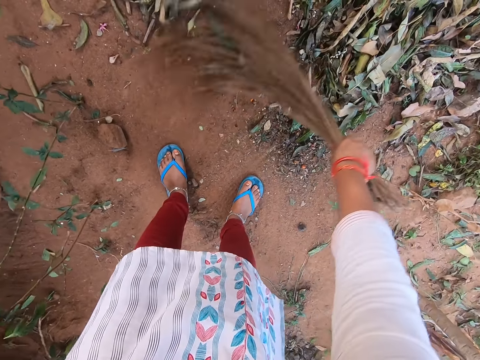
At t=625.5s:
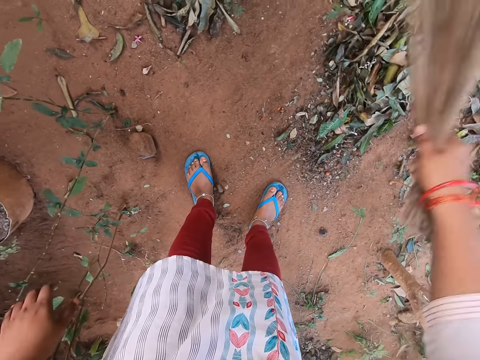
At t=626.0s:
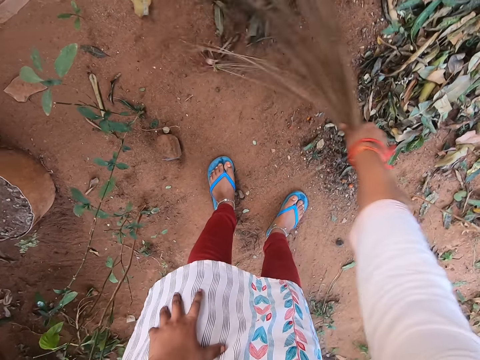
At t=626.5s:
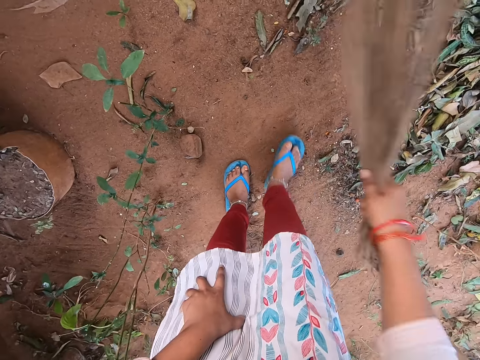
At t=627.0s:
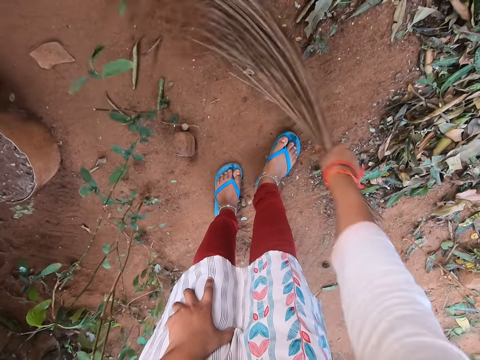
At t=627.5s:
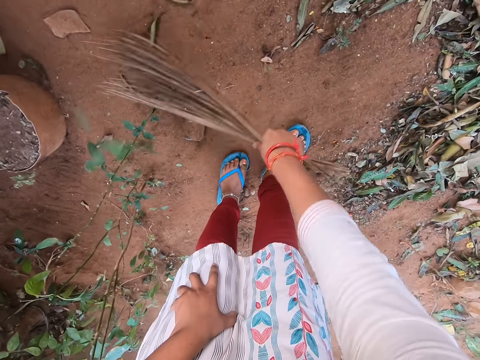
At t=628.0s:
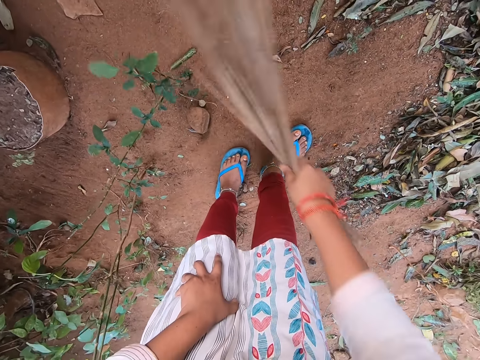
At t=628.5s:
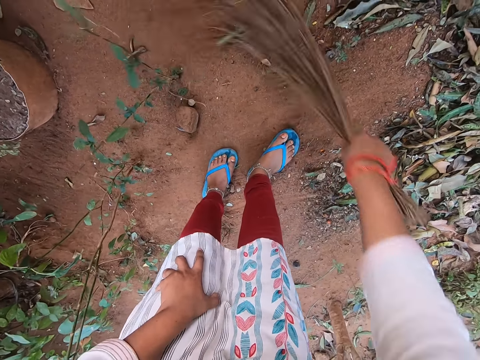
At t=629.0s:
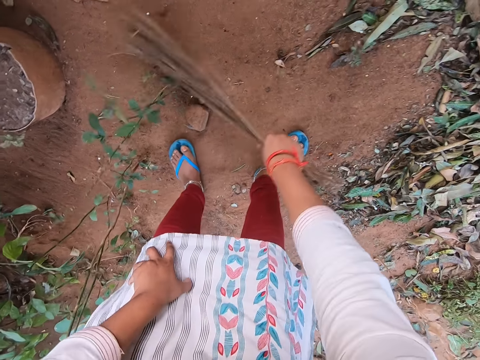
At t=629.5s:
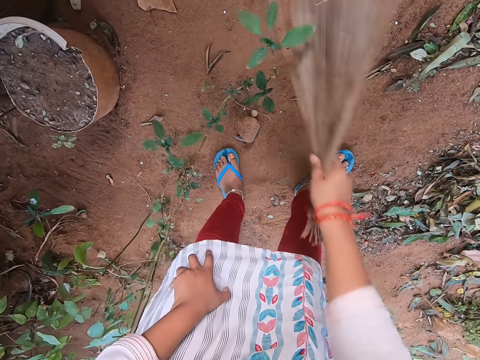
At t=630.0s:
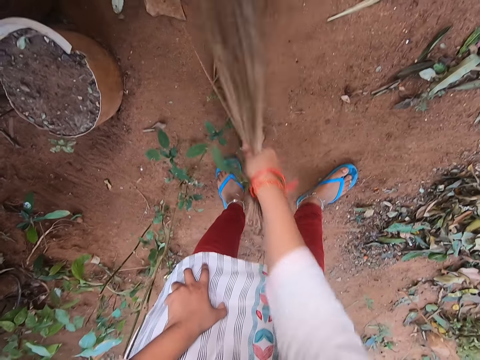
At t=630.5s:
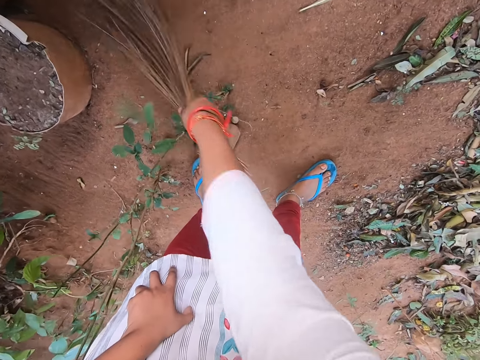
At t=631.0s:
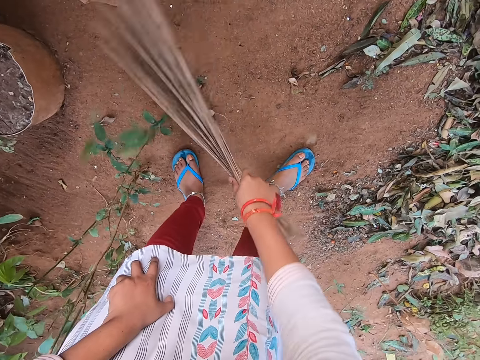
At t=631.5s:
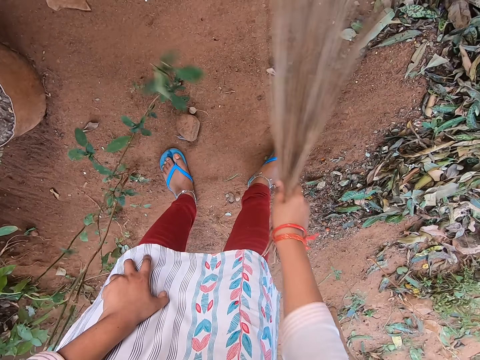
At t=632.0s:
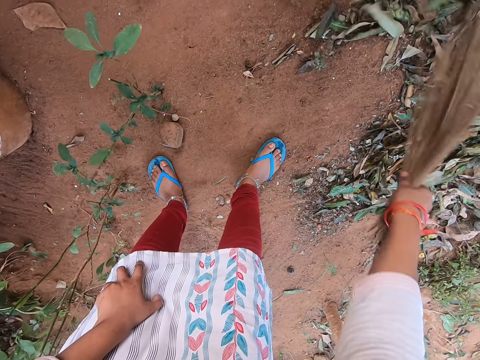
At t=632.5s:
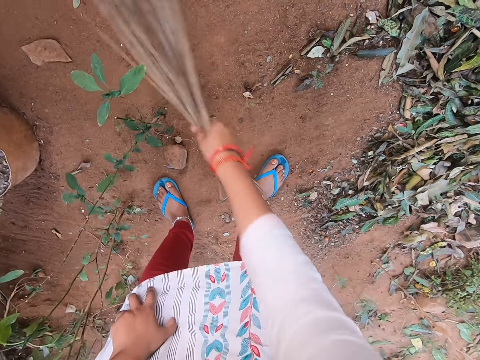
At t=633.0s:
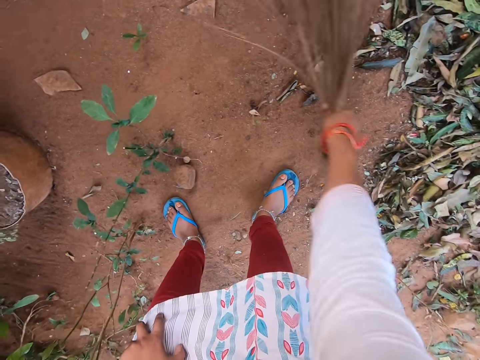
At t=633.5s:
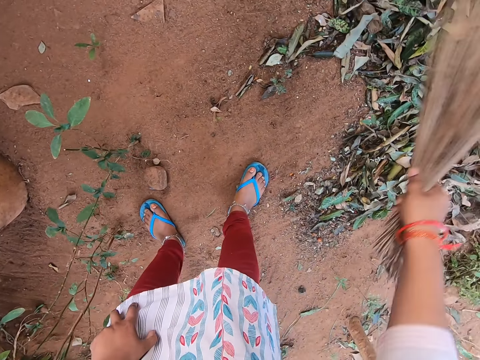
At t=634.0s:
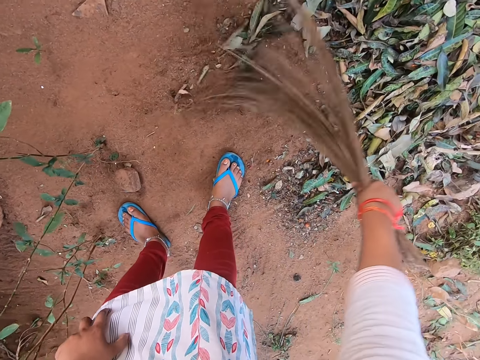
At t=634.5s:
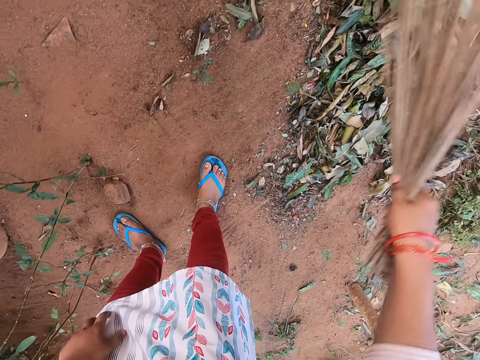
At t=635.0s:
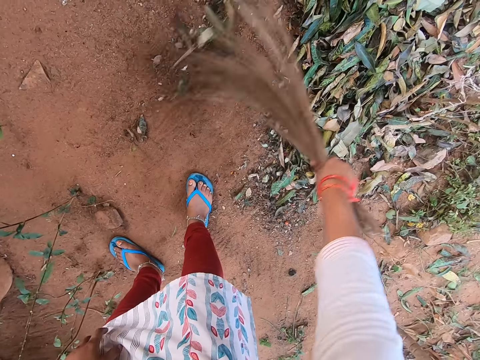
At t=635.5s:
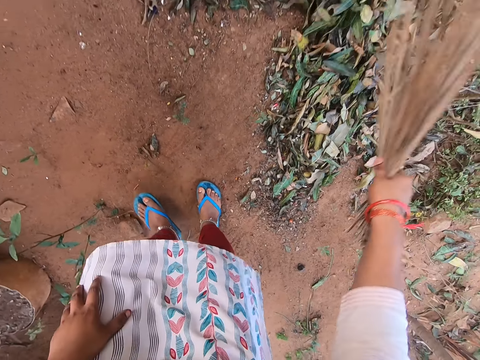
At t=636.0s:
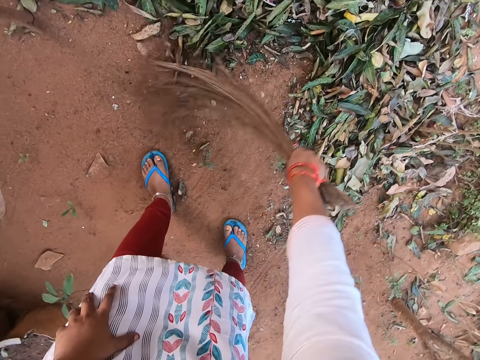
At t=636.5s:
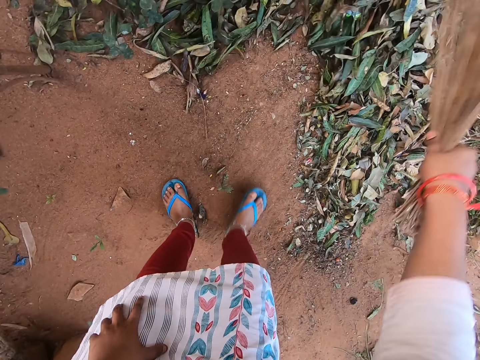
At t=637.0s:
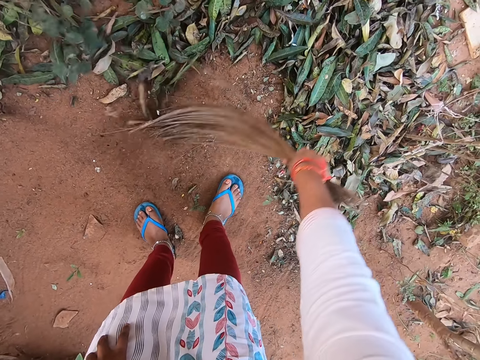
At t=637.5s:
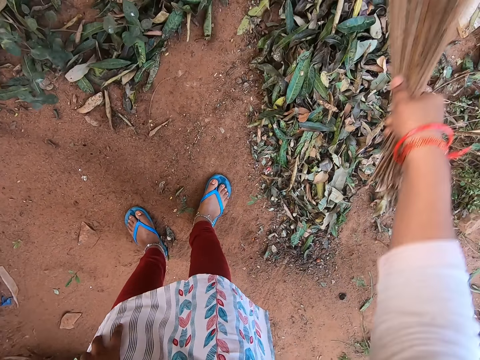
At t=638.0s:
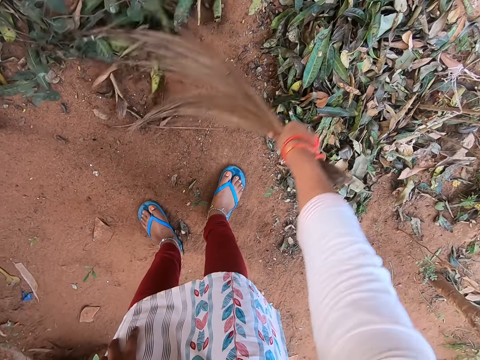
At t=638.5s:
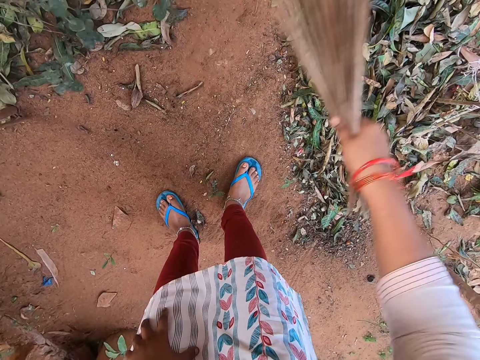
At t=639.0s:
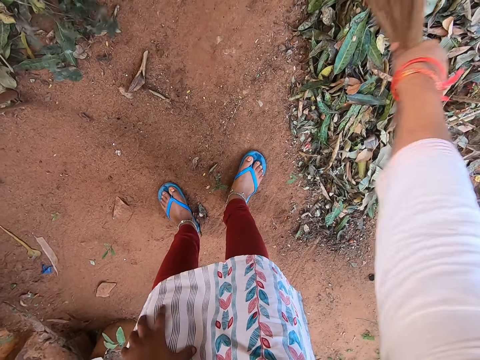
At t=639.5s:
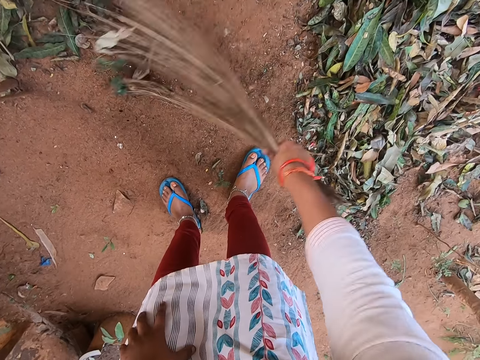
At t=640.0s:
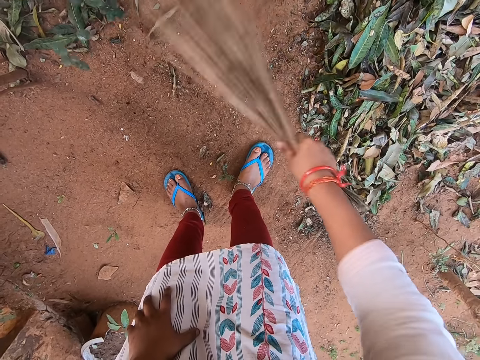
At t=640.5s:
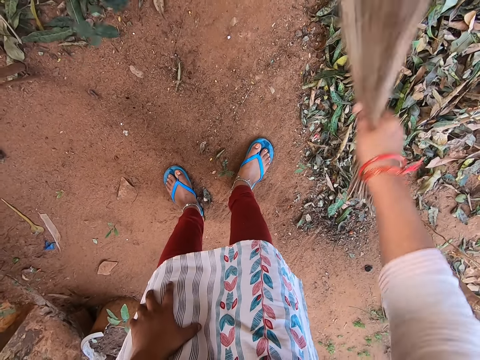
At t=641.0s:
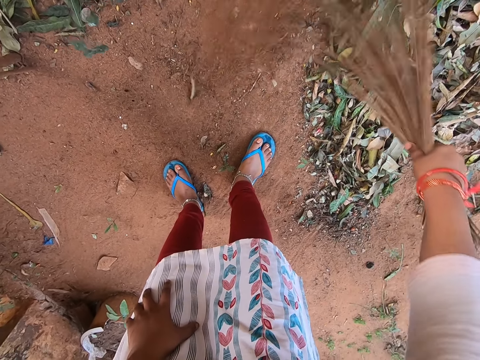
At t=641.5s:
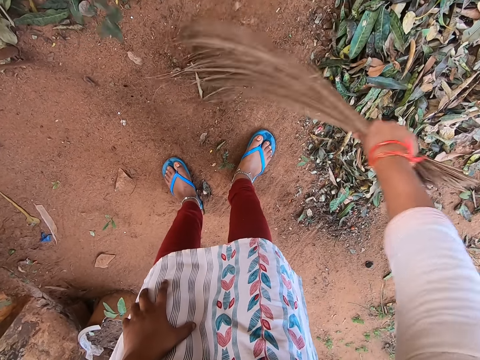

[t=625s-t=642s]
The camera wearer places her left hand on her left leg. She sweeps the ground. She steps forward. She sweeps the ground.

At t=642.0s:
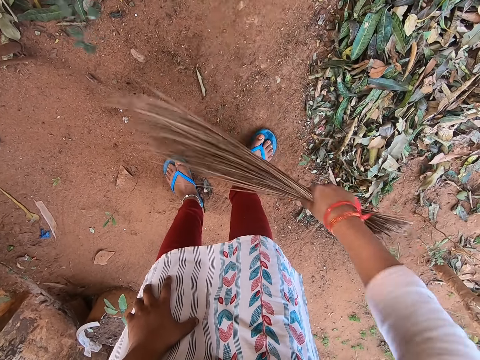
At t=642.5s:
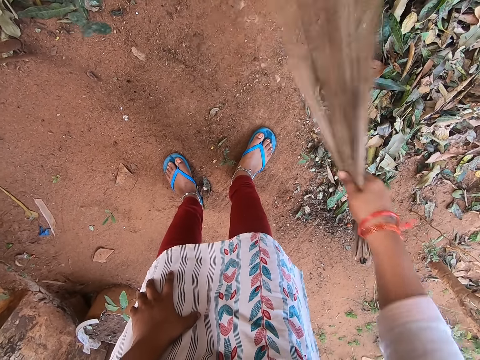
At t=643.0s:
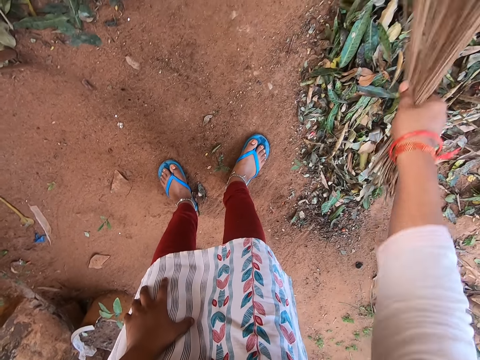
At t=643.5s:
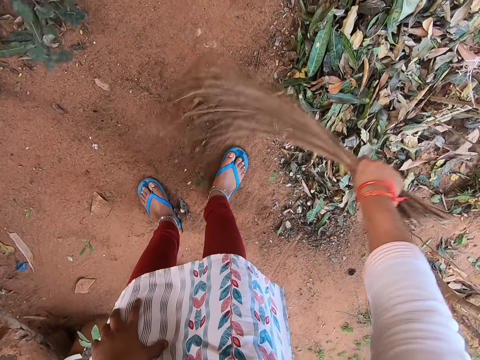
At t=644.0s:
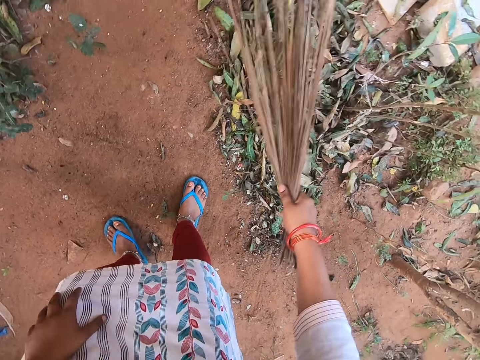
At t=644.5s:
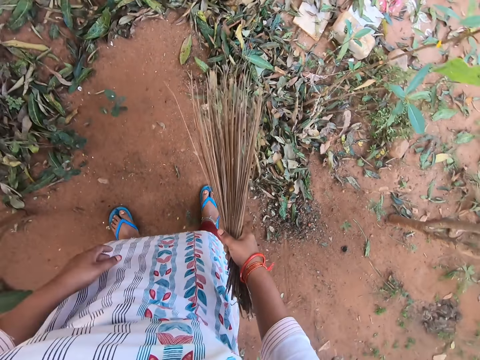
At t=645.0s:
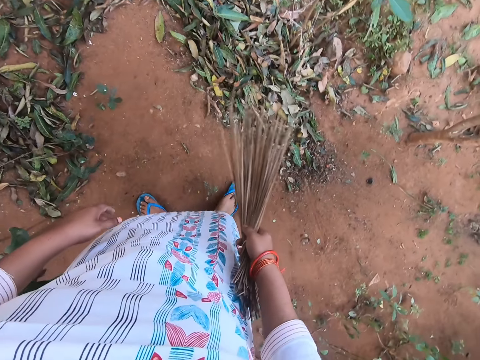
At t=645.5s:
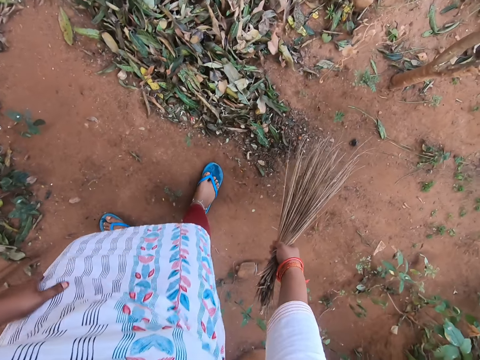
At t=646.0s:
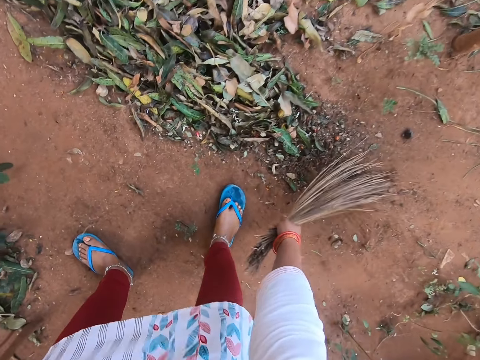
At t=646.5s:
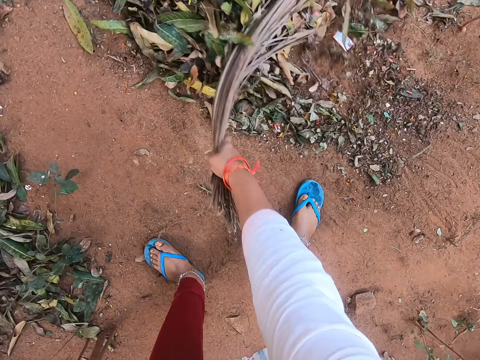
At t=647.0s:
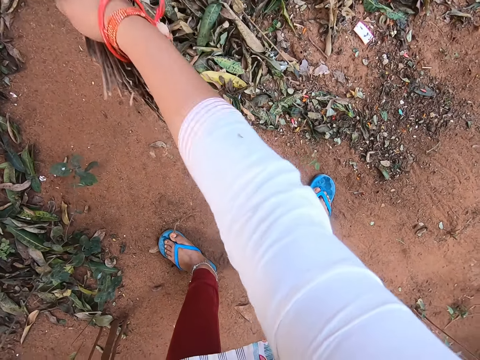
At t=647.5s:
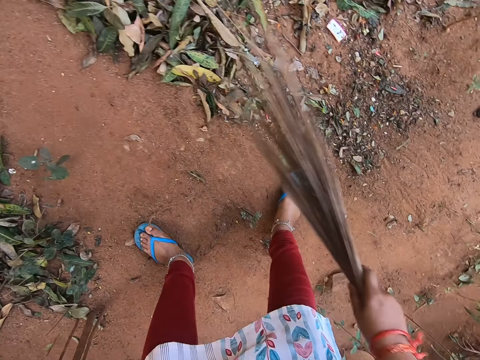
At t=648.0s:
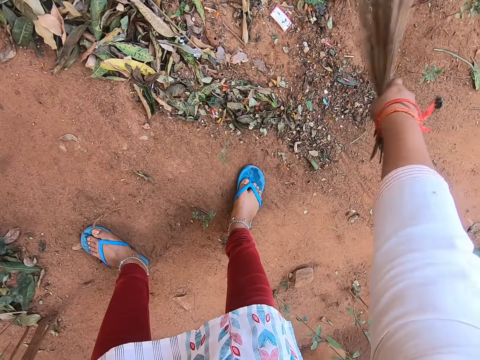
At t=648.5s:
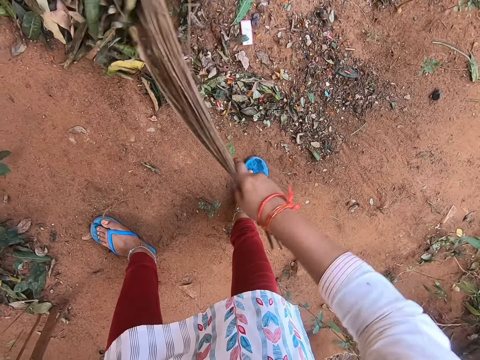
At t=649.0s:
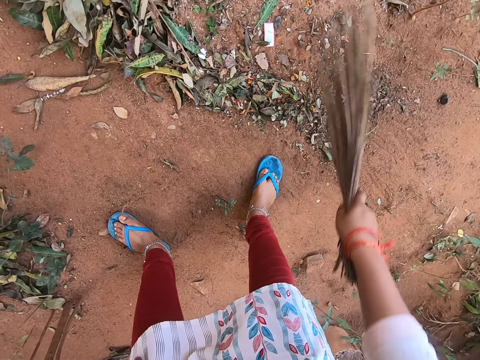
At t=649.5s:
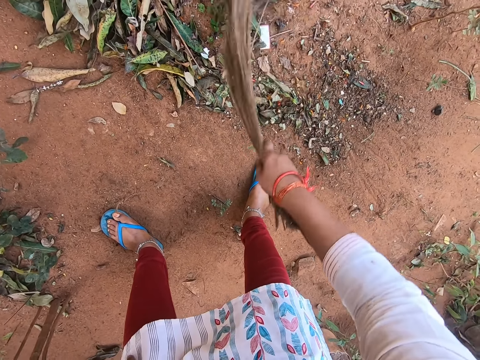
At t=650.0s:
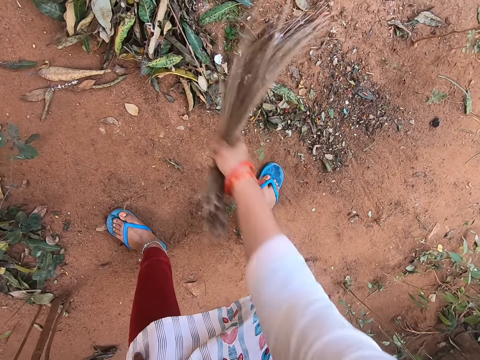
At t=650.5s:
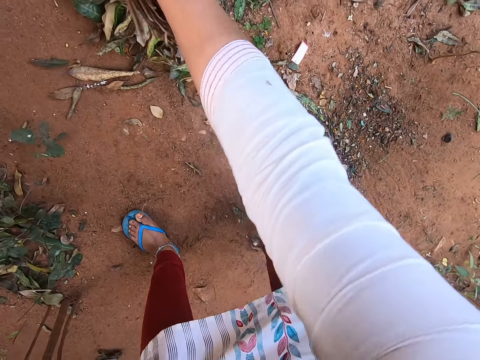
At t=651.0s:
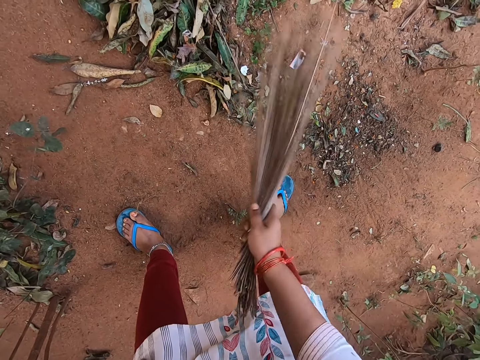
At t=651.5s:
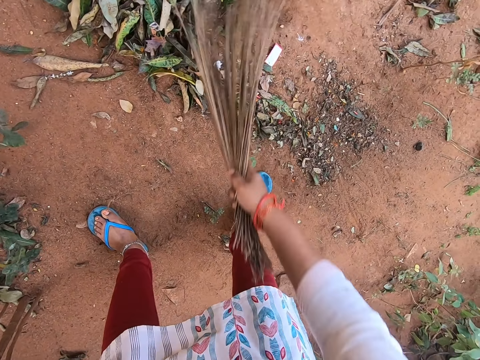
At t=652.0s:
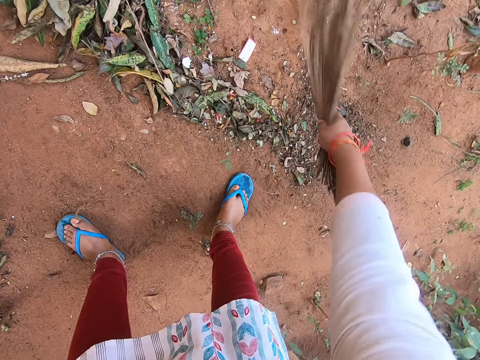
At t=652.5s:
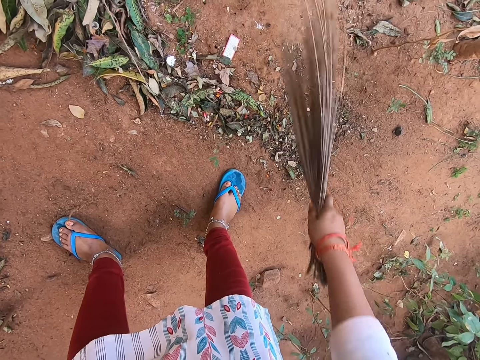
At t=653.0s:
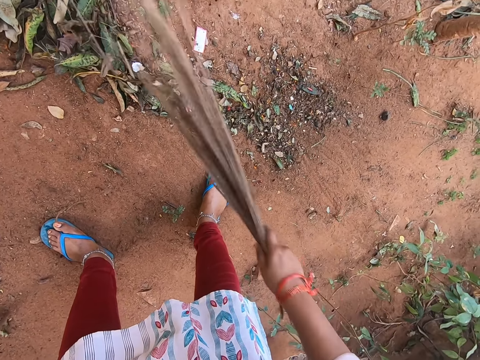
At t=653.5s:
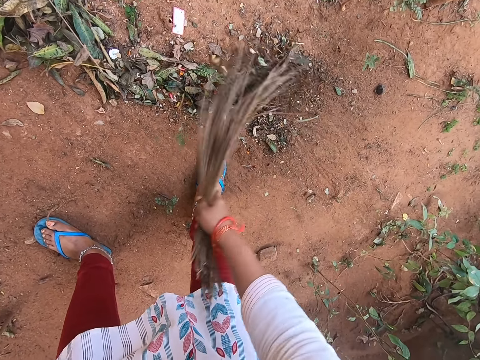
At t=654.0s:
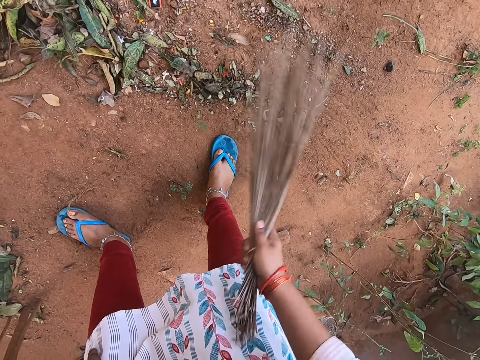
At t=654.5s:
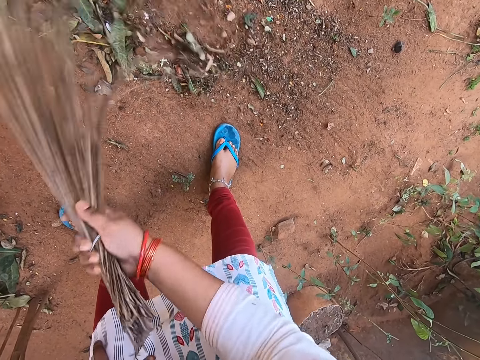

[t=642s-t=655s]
The camera wearer stands upright. She sweeps the ground with the broom in her right hand. She rests a hand on the knee.
